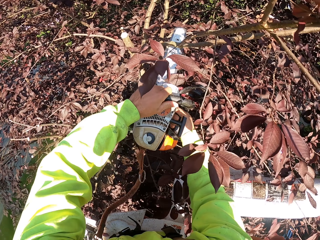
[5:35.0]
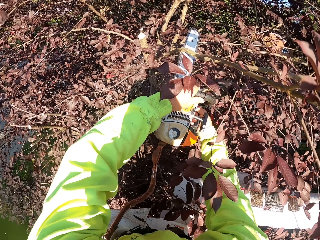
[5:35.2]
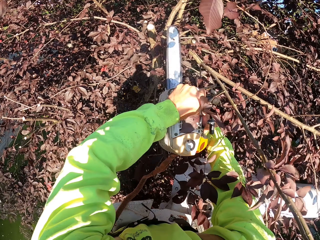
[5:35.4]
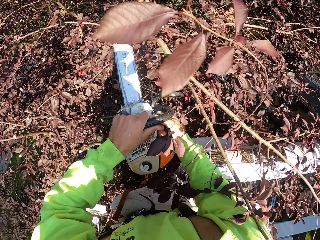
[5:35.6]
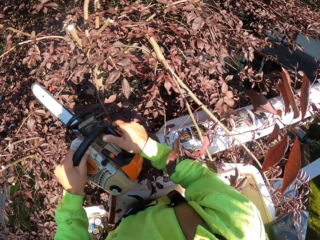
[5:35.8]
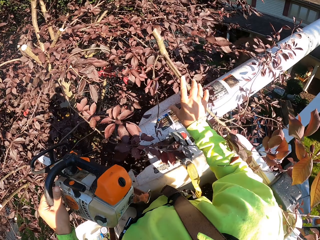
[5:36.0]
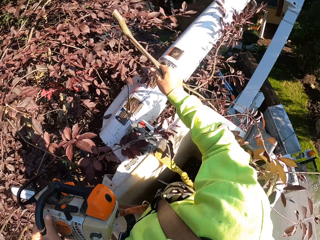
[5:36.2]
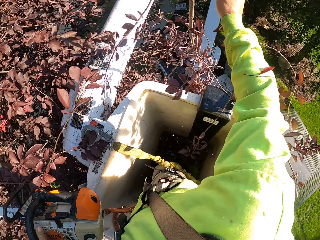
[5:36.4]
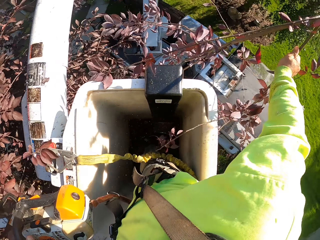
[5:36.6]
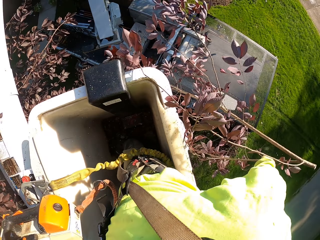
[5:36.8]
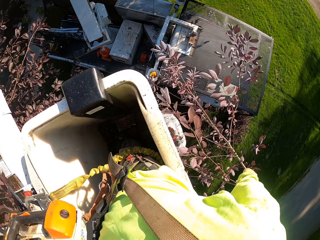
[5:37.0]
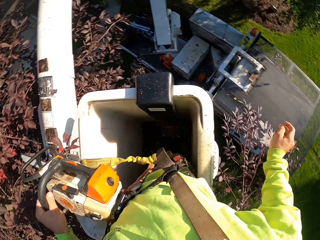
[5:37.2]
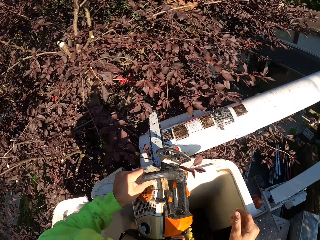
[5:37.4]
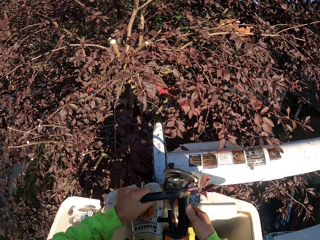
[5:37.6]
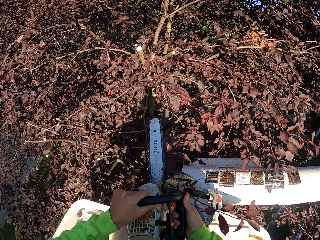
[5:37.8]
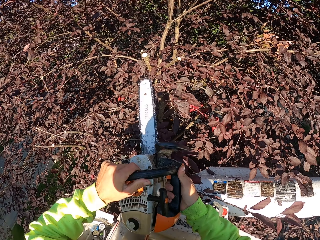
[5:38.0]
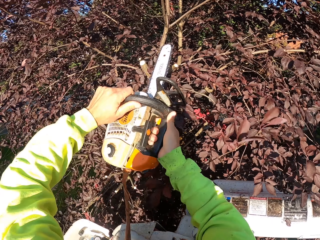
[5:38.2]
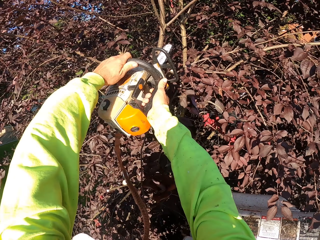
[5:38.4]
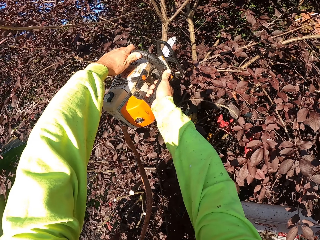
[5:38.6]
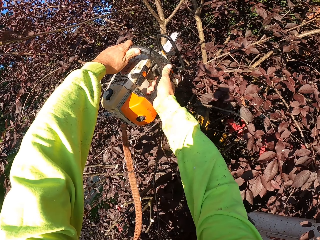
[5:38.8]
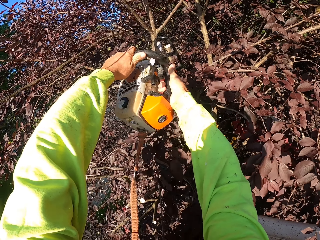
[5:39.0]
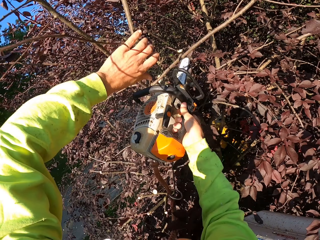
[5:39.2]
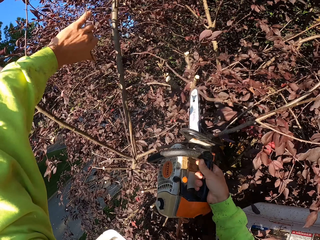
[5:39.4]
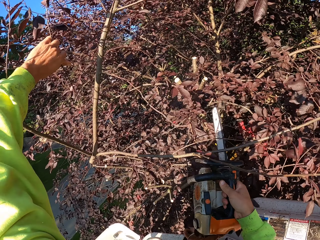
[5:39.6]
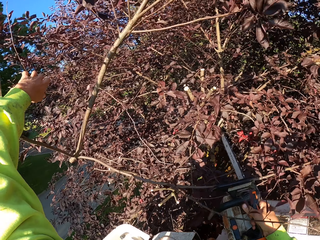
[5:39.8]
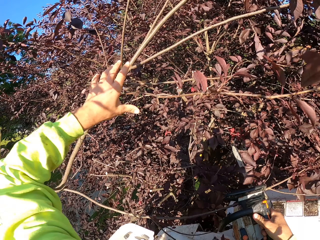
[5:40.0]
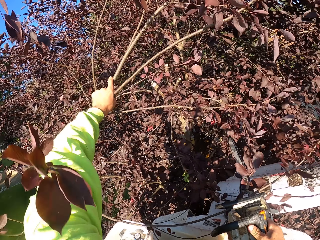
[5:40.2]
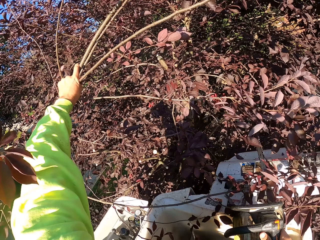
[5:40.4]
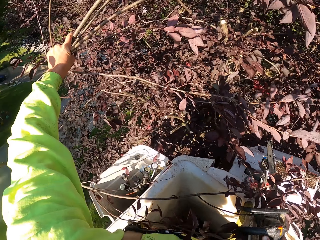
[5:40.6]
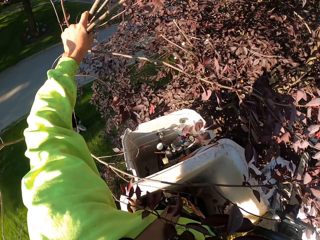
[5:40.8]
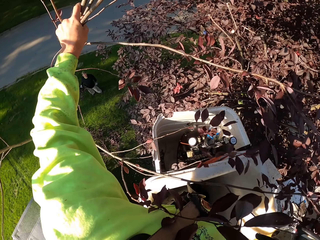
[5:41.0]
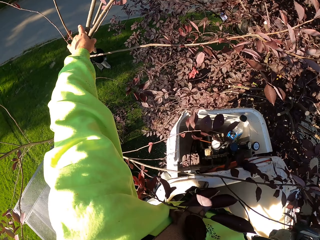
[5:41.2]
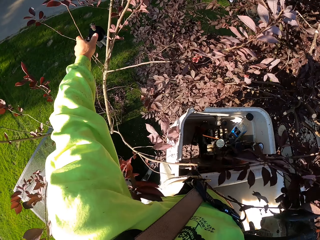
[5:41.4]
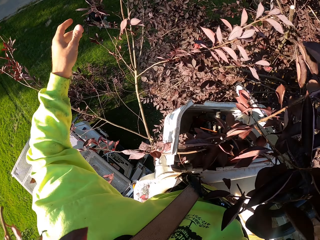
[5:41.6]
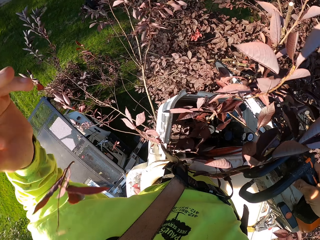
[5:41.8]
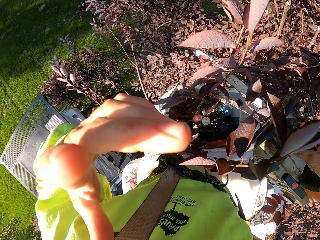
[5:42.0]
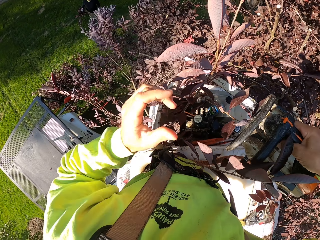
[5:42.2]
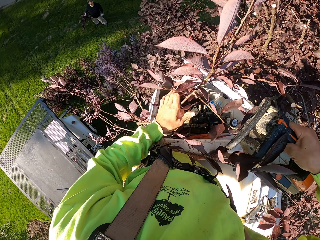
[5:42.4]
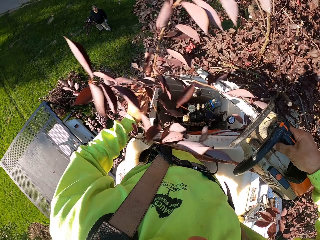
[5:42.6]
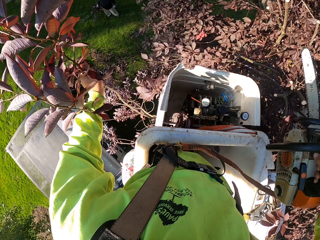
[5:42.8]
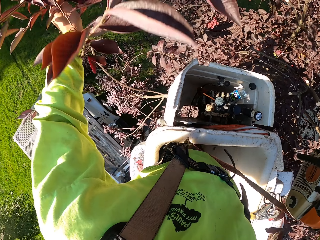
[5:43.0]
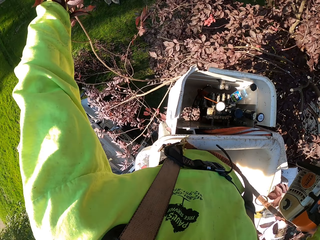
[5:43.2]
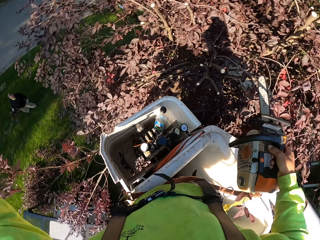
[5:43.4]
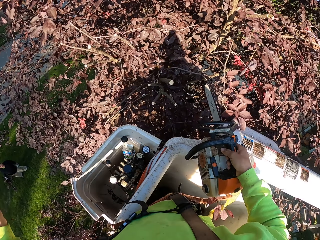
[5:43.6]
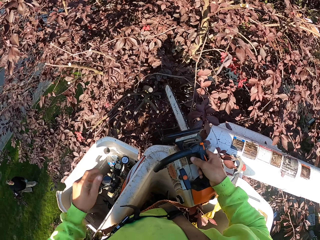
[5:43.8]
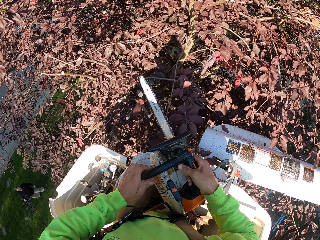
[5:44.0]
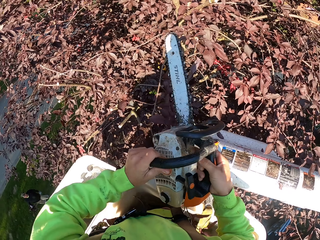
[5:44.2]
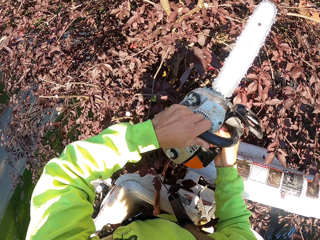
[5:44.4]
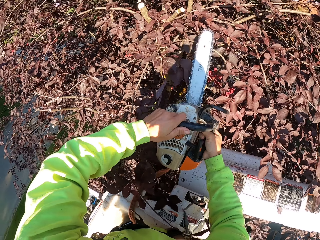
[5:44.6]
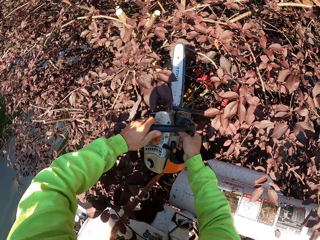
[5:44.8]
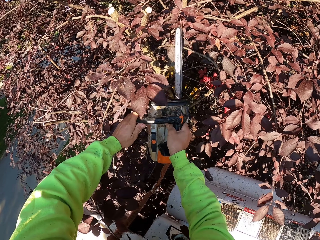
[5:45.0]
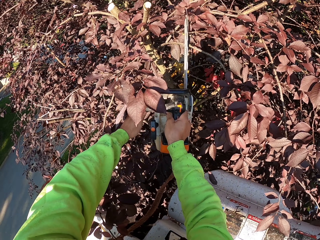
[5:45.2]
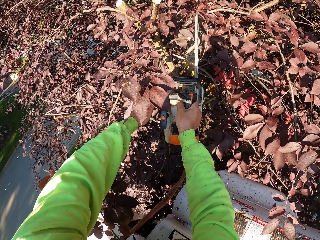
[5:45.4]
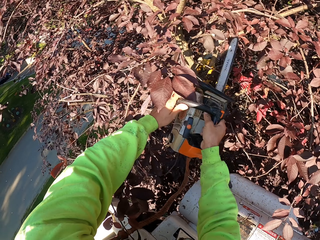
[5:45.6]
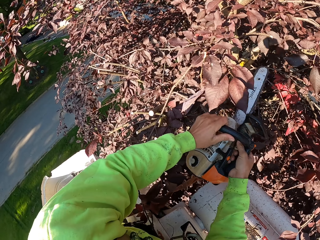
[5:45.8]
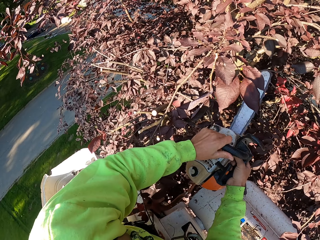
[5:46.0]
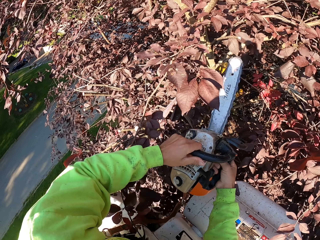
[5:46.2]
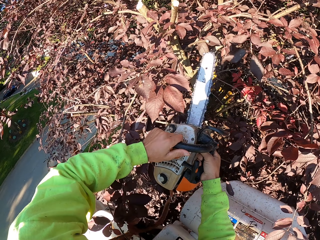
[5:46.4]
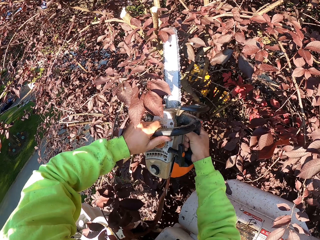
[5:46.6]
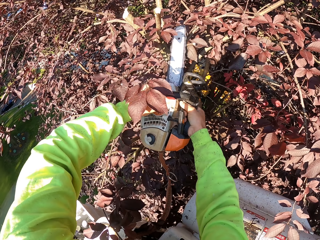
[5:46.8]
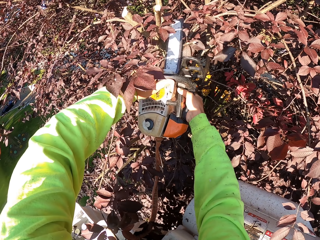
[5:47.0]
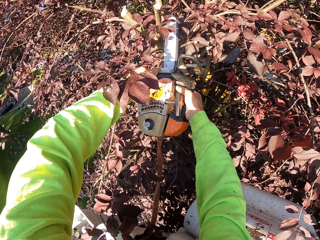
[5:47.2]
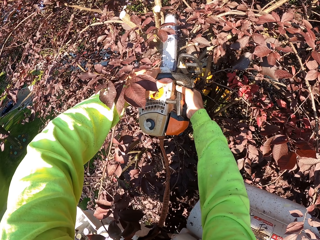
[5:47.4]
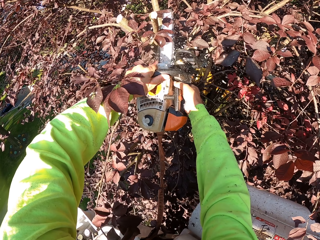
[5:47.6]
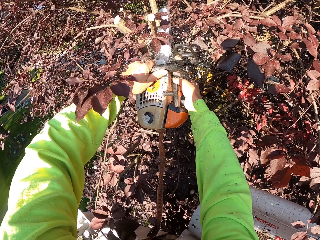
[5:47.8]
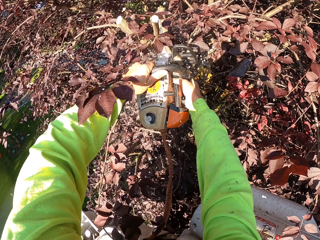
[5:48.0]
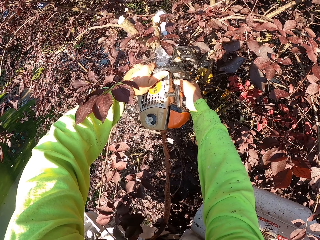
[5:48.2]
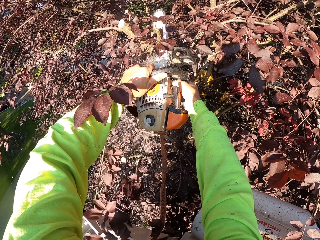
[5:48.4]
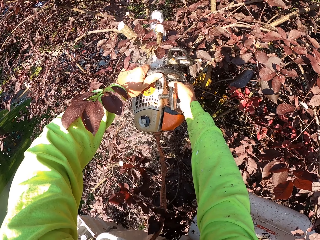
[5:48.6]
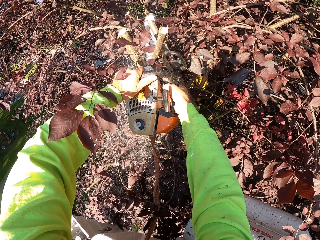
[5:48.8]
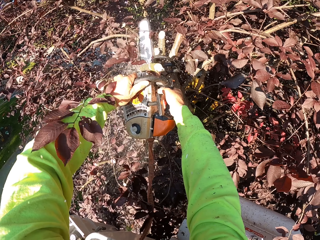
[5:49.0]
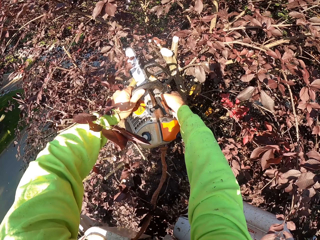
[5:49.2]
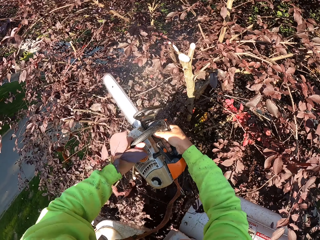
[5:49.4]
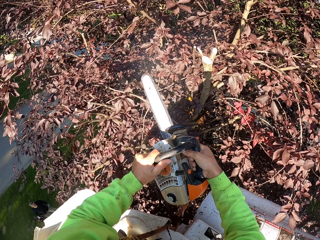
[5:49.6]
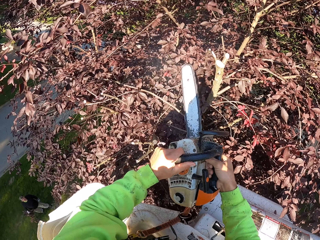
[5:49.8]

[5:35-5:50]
The camera wearer cuts a twig on the tree with the chainsaw in both hands. He throws the twig on the ground with his right hand. He cuts a twig on the tree with the chainsaw in both hands. He throws the twig on the ground with his left hand. He cuts a twig on the tree with the chainsaw in both hands.

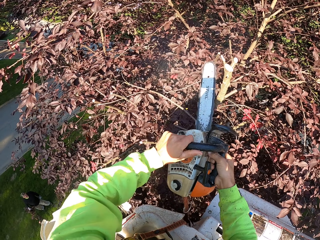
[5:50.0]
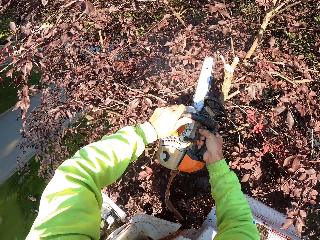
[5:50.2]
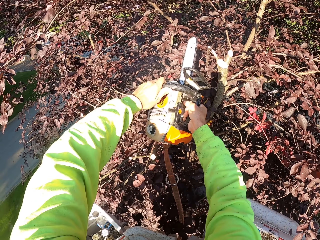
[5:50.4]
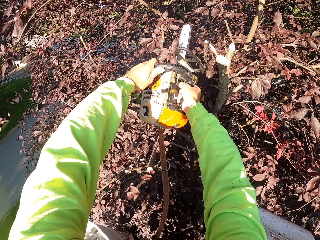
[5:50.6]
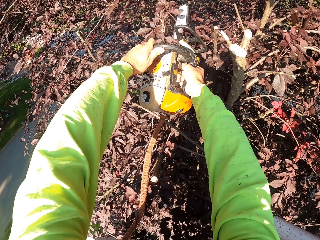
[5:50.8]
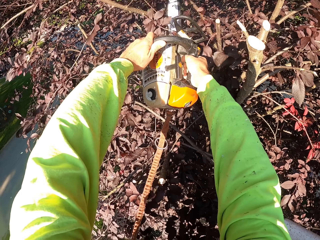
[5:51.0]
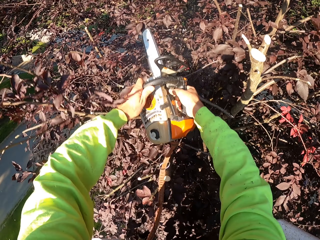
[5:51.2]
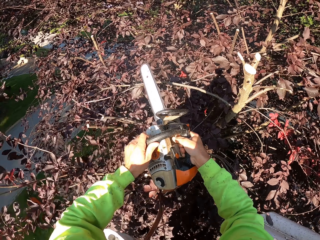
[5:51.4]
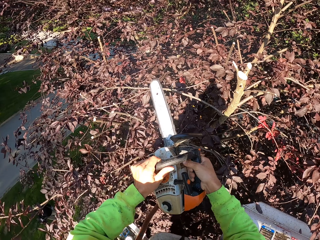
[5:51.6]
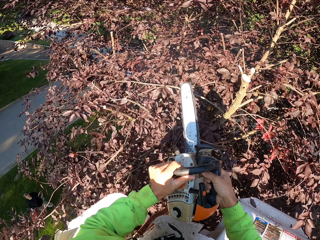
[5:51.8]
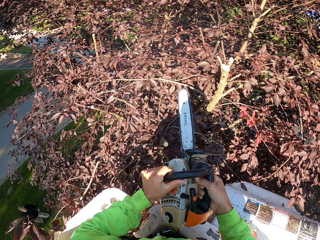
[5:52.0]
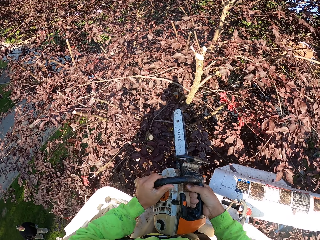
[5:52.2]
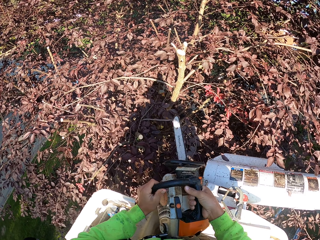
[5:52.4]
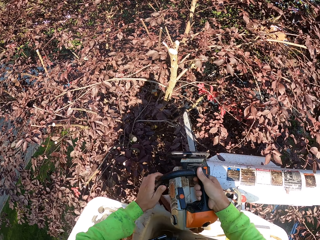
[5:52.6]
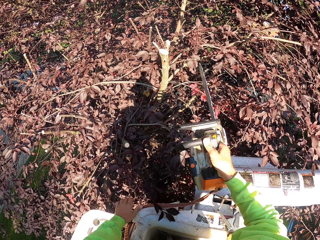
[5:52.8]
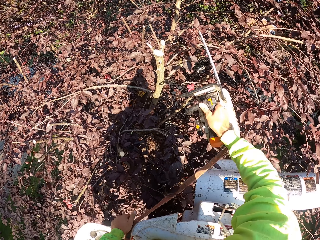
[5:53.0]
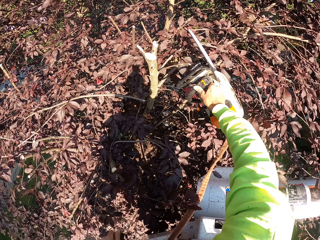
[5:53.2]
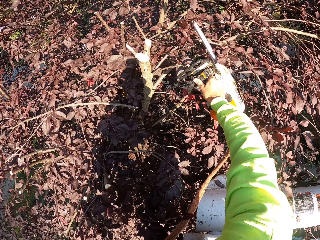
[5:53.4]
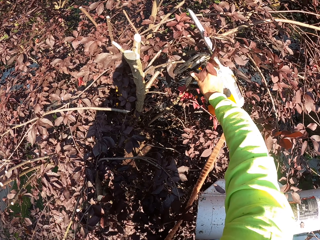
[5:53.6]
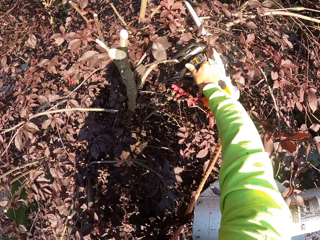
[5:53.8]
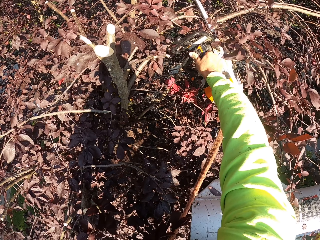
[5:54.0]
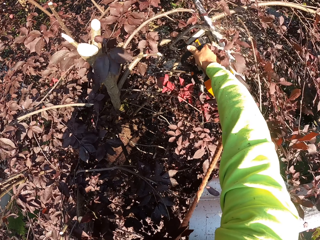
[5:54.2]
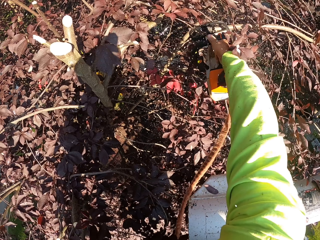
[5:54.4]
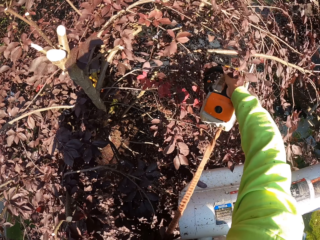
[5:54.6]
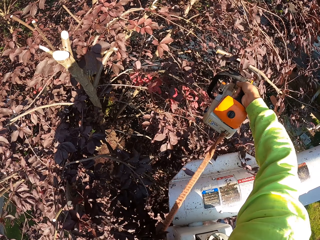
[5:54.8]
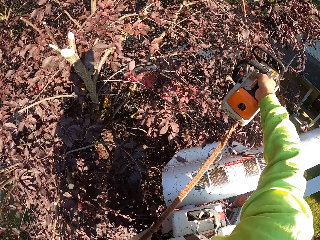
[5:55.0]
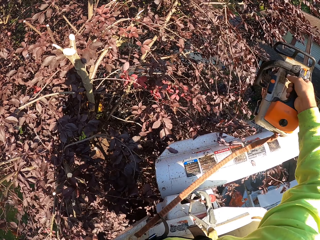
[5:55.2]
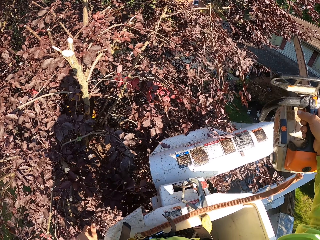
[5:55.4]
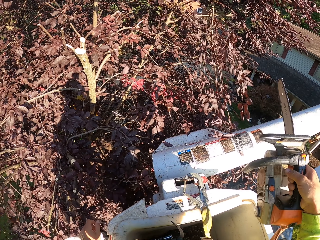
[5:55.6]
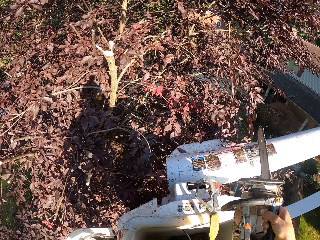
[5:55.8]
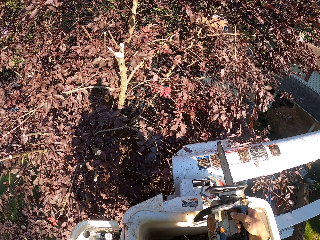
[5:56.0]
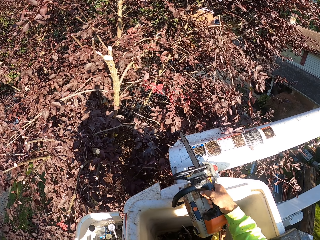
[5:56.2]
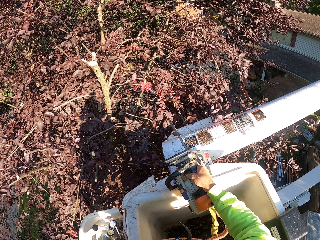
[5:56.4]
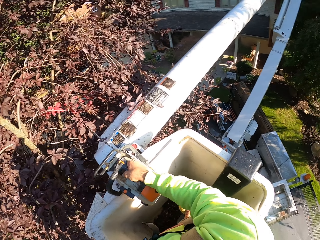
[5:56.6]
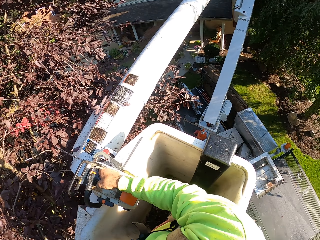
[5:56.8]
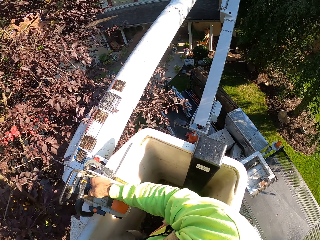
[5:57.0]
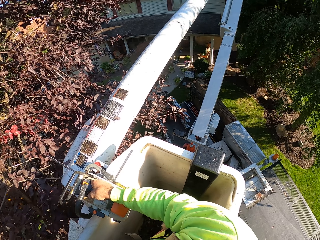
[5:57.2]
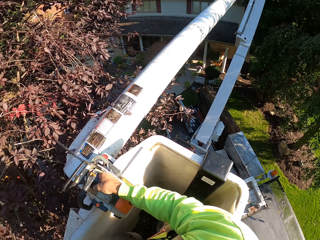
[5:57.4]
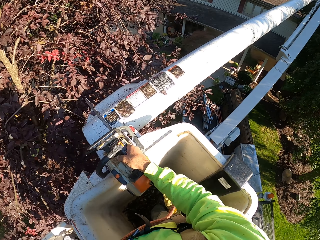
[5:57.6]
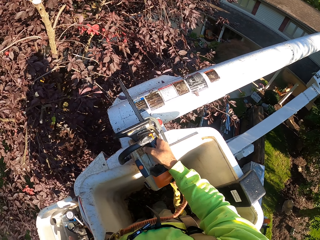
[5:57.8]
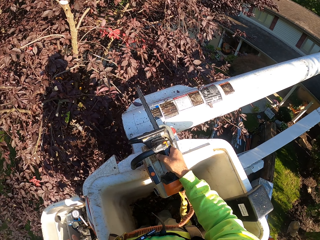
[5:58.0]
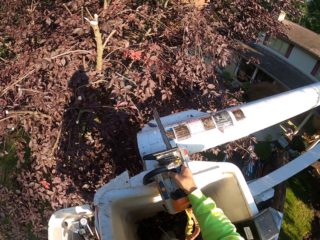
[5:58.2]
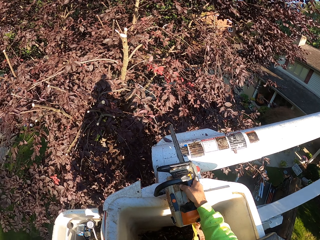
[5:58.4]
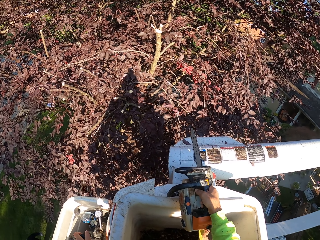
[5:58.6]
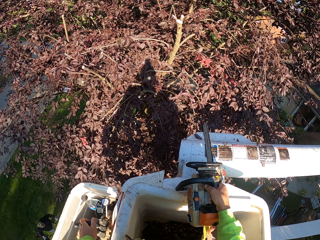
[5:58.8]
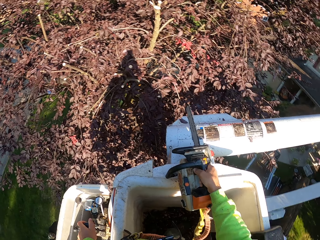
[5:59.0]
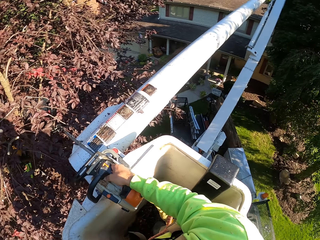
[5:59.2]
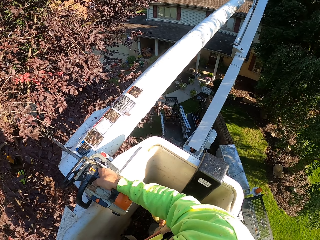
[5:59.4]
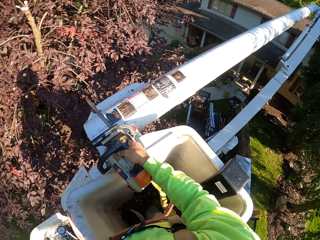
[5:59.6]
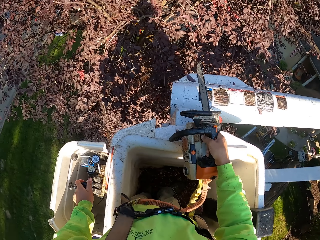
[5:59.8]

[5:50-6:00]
The camera wearer cuts a twig on the tree with the chainsaw in both hands. He cuts the twig on the tree with the chainsaw in his left hand. He operates the boom.
